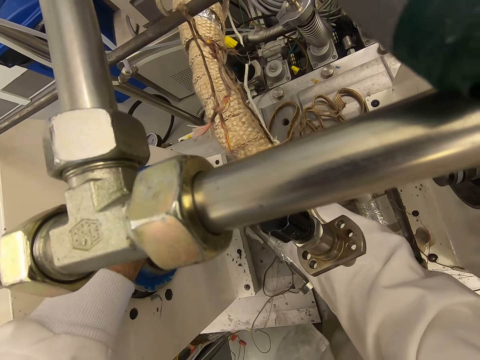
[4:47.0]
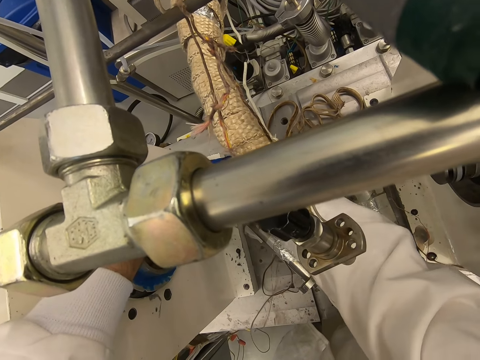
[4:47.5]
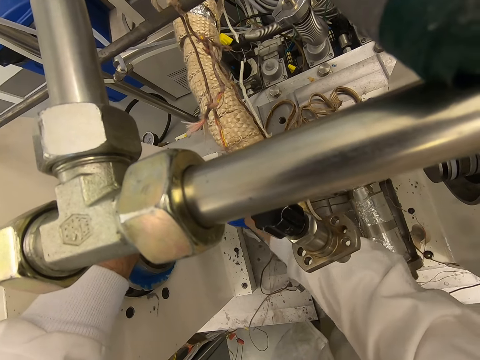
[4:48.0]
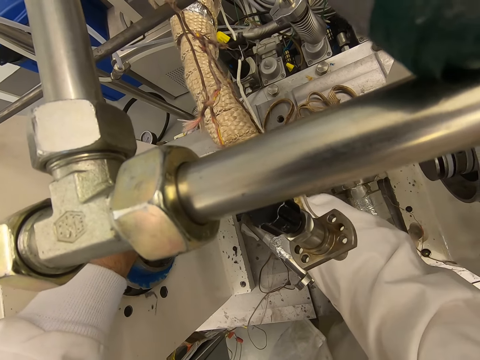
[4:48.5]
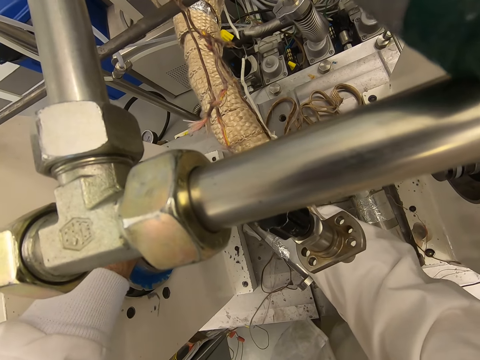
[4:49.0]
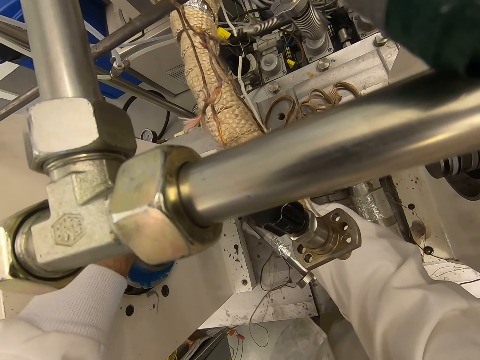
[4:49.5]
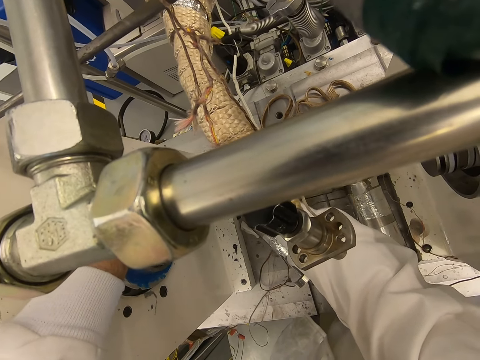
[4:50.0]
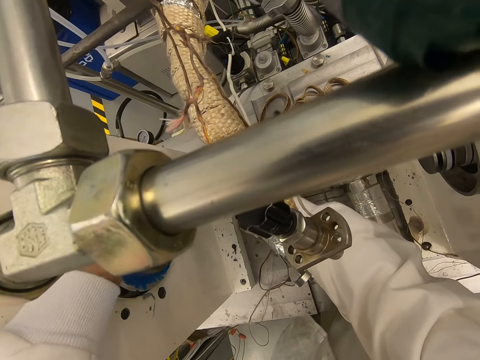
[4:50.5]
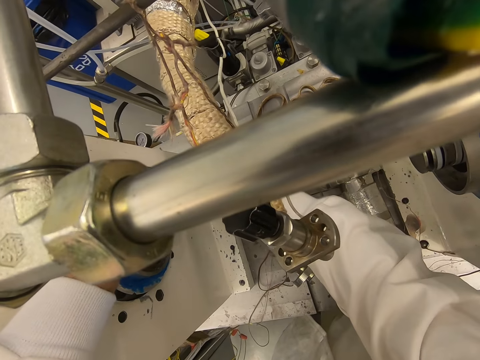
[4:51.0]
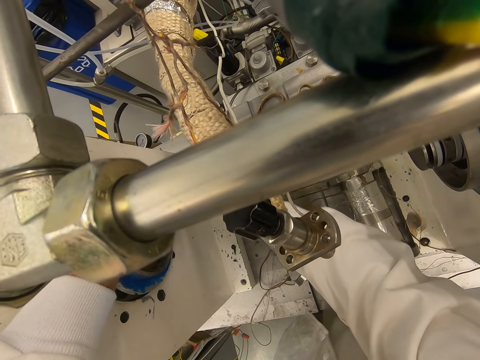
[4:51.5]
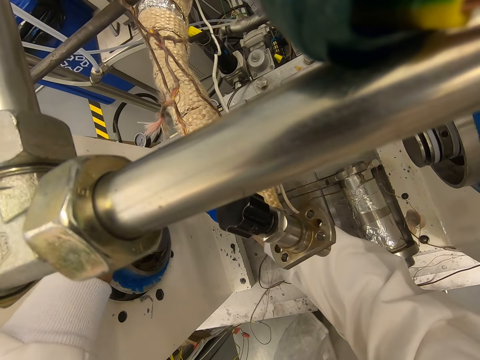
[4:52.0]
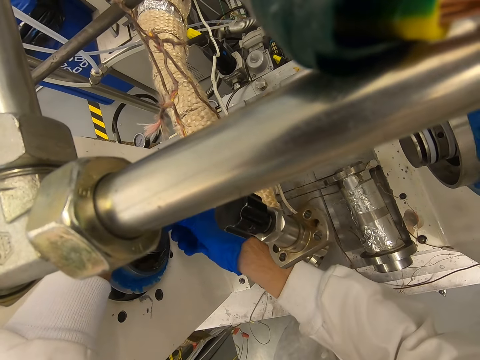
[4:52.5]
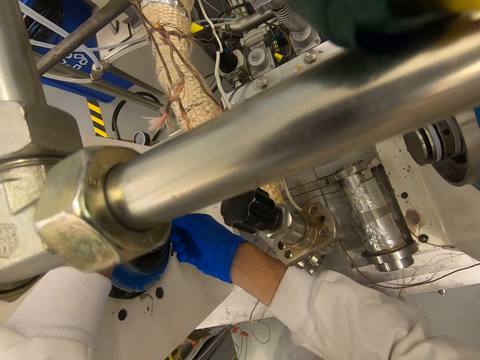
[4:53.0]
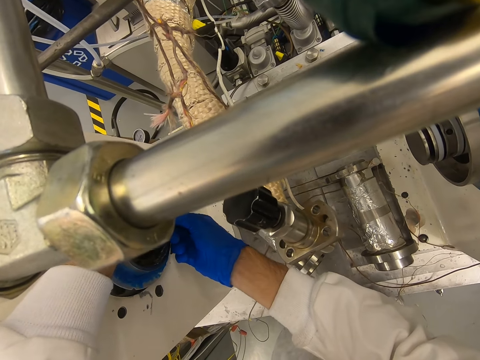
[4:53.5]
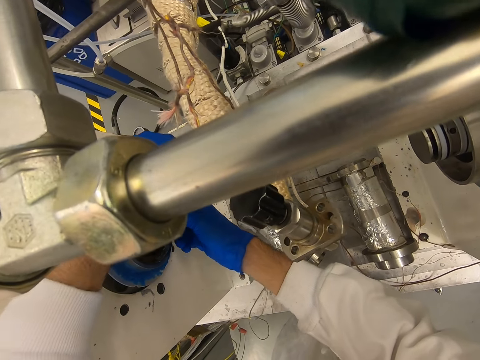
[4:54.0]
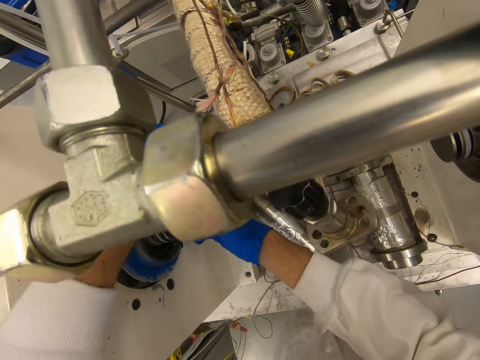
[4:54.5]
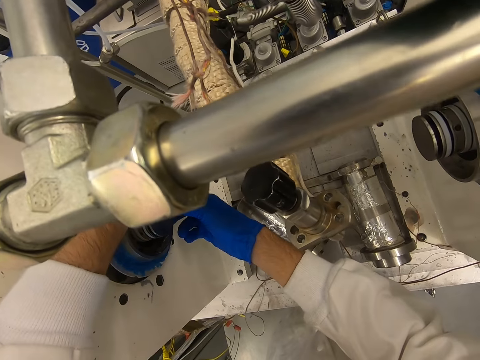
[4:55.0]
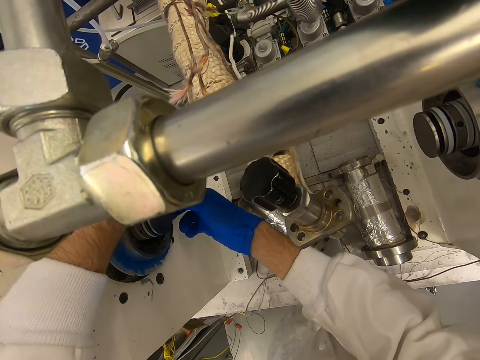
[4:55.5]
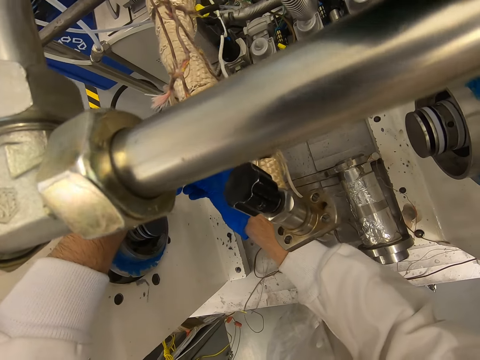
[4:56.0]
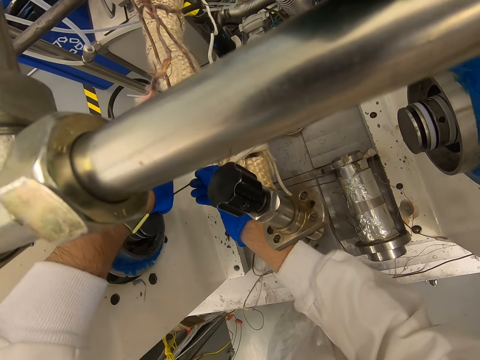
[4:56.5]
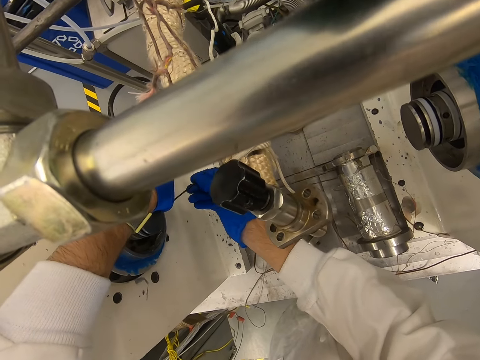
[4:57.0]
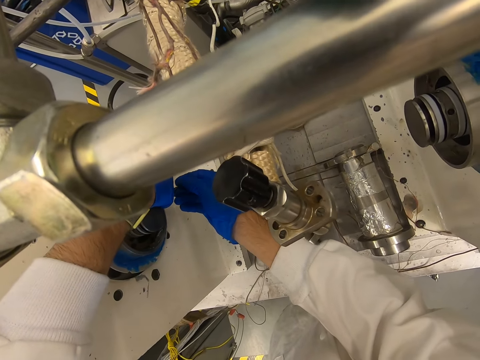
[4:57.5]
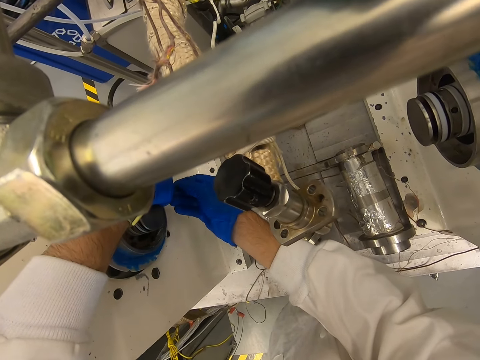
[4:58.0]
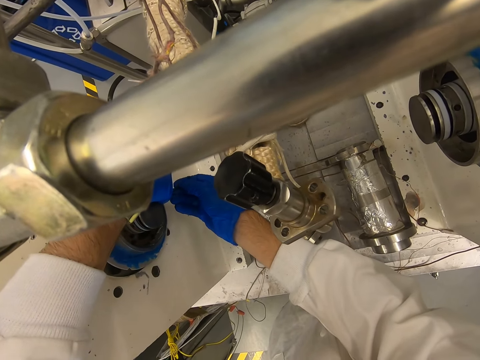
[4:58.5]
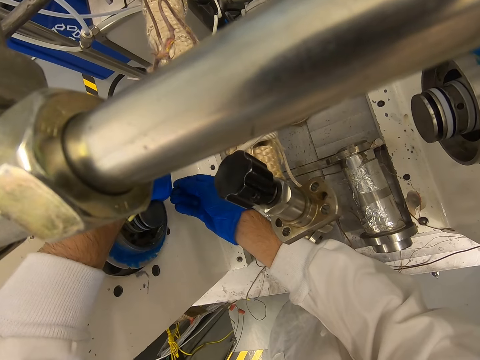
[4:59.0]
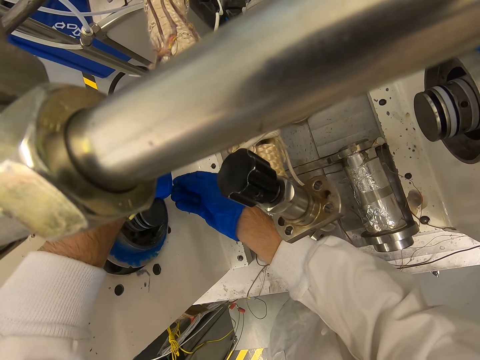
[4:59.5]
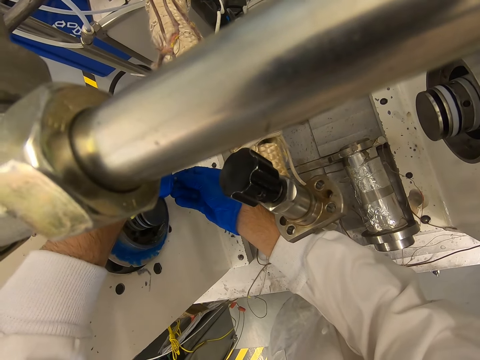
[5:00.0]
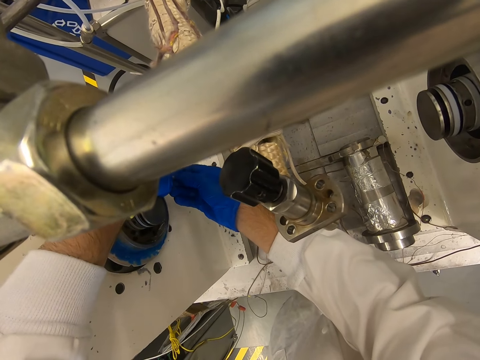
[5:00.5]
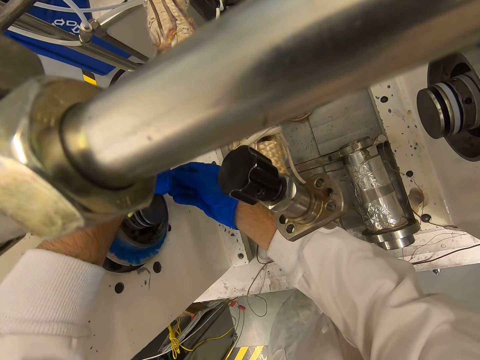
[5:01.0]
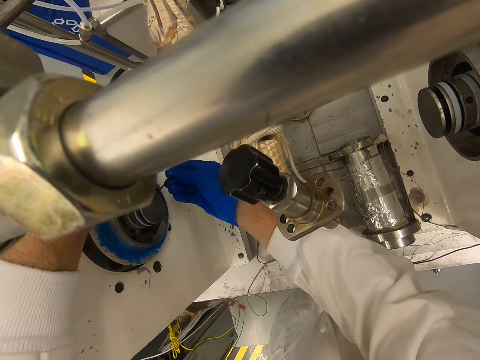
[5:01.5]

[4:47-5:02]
The camera wearer removes the hex key from something. They put the hex key on something. They hold something.

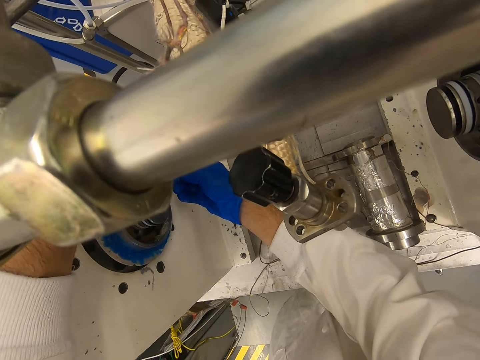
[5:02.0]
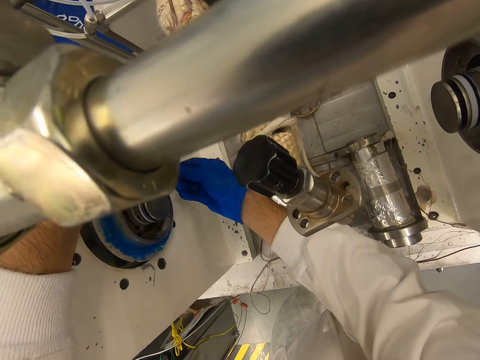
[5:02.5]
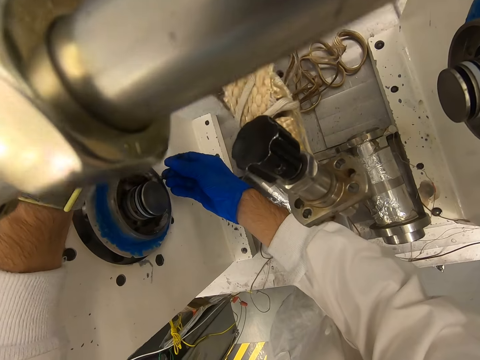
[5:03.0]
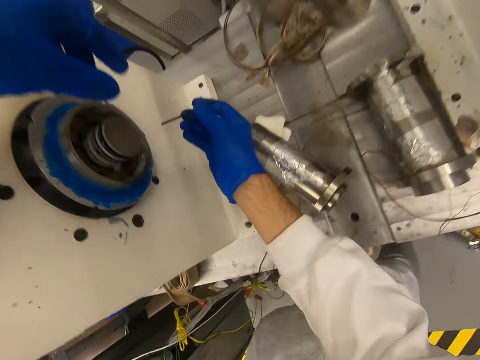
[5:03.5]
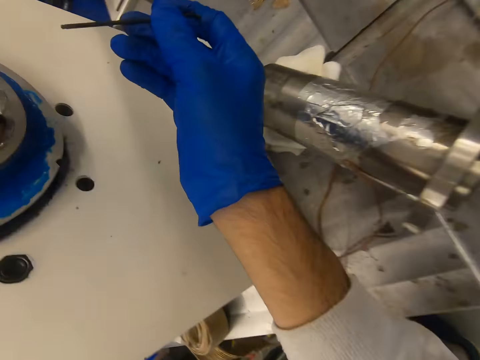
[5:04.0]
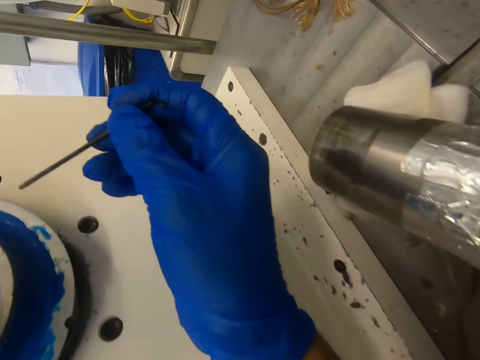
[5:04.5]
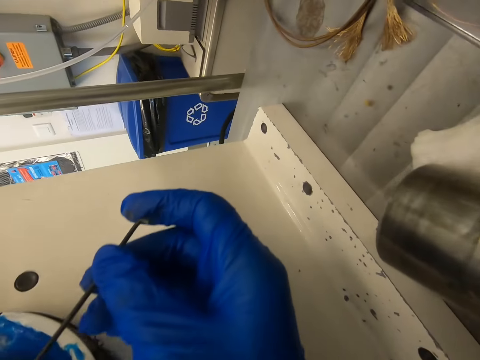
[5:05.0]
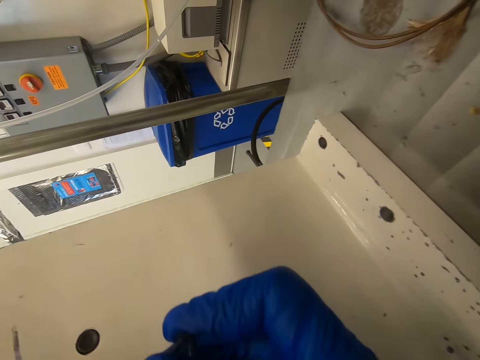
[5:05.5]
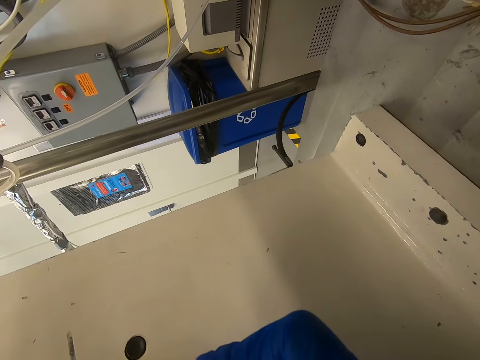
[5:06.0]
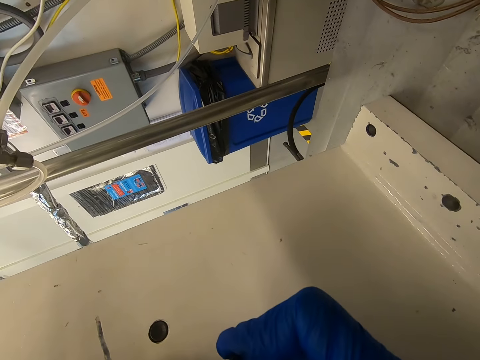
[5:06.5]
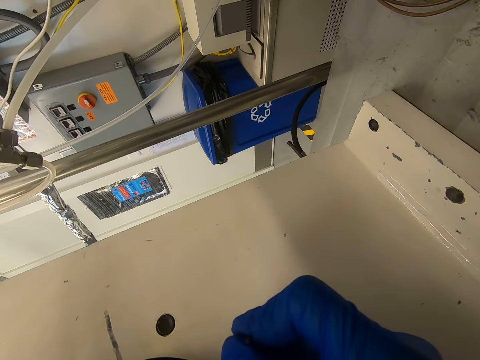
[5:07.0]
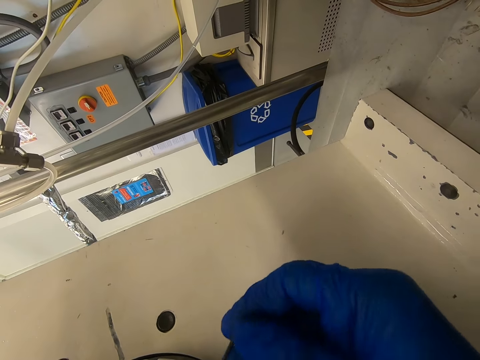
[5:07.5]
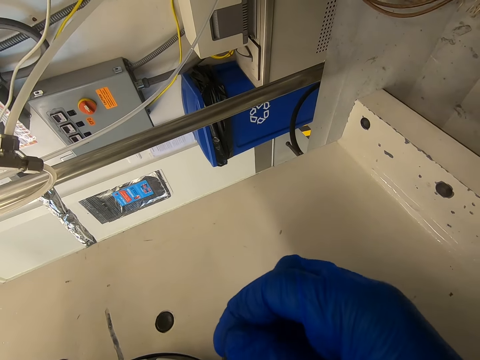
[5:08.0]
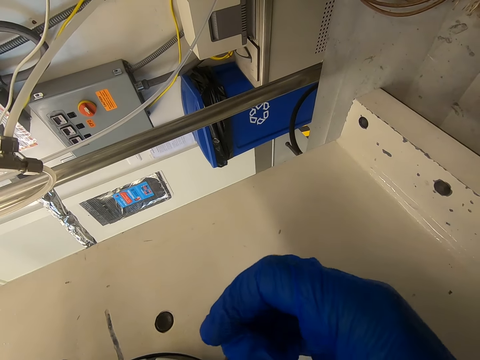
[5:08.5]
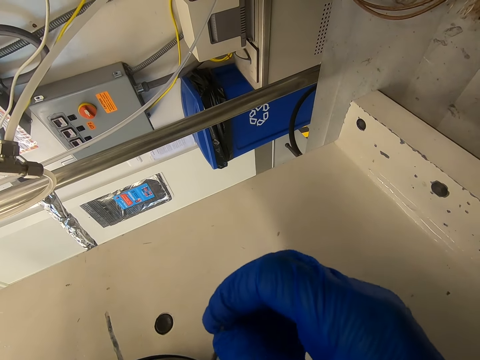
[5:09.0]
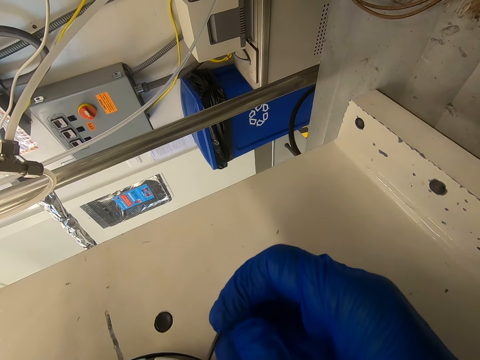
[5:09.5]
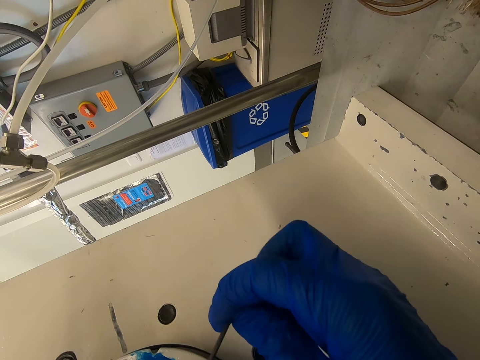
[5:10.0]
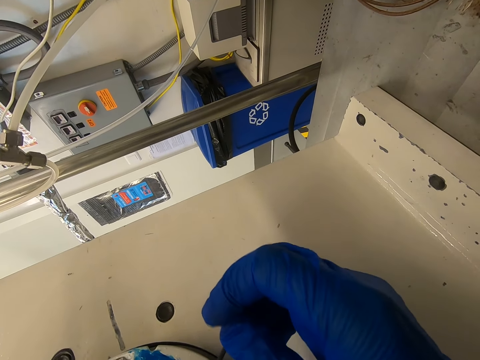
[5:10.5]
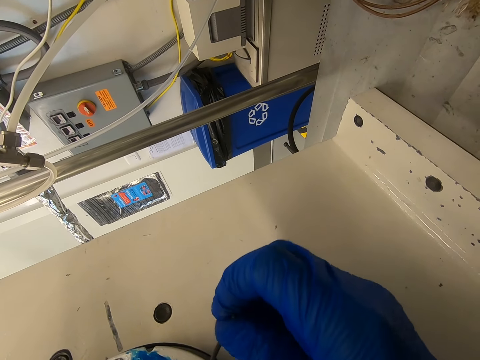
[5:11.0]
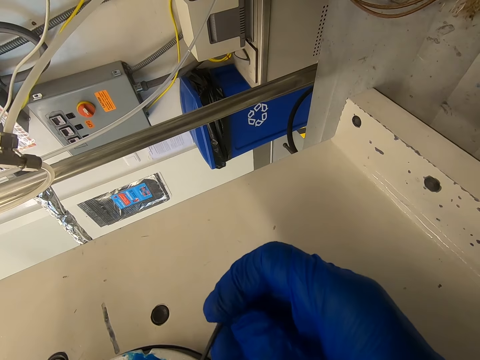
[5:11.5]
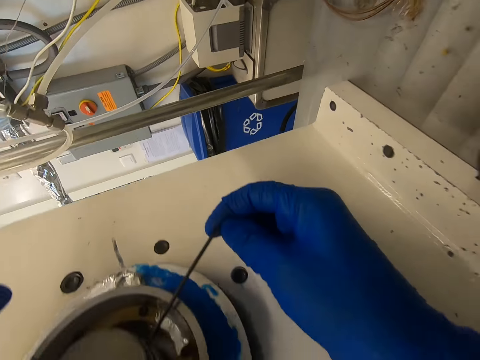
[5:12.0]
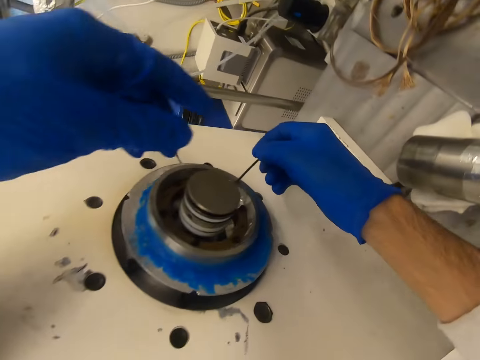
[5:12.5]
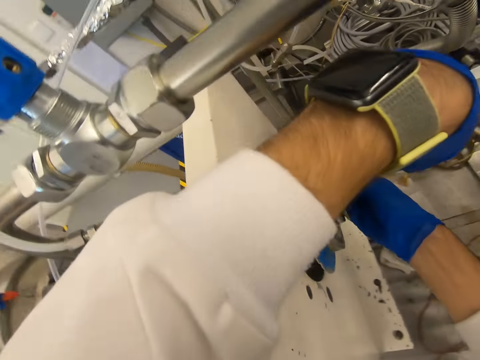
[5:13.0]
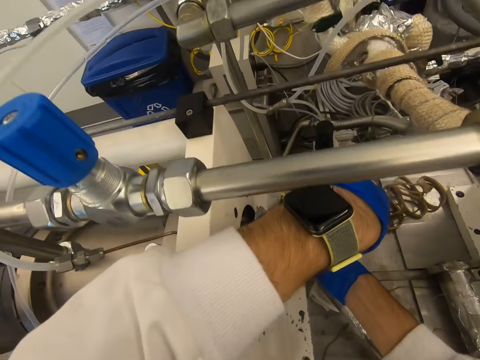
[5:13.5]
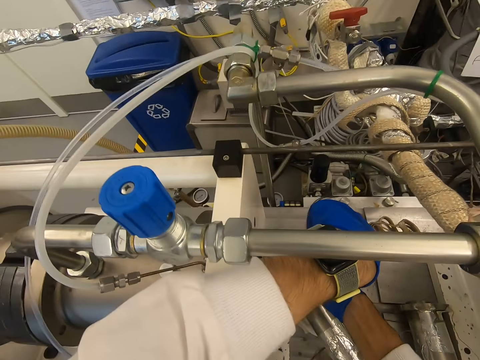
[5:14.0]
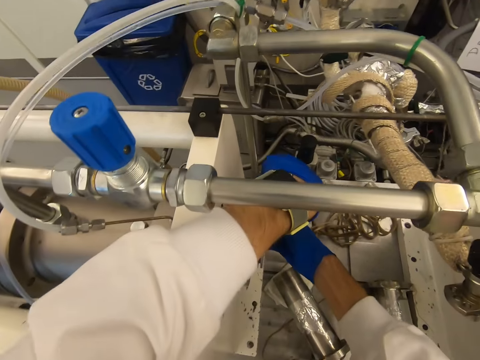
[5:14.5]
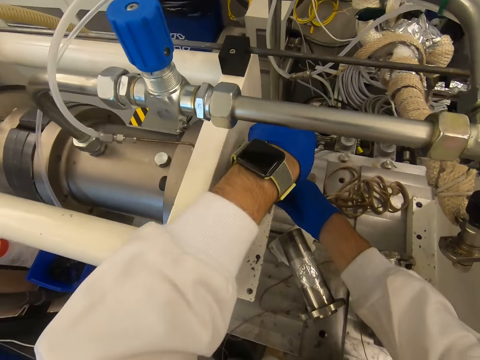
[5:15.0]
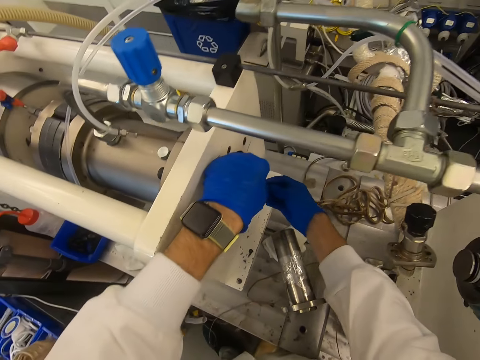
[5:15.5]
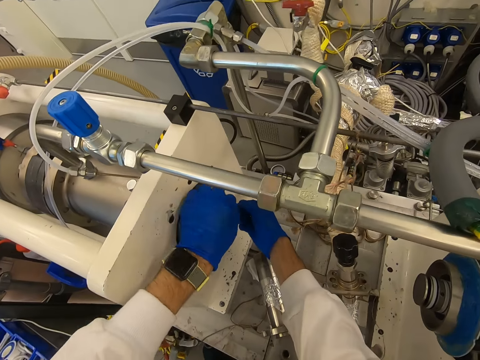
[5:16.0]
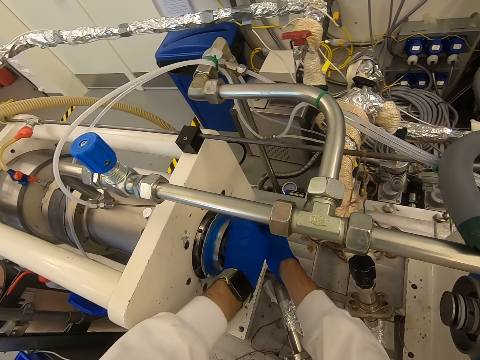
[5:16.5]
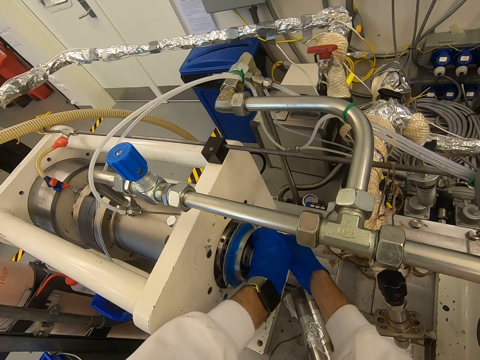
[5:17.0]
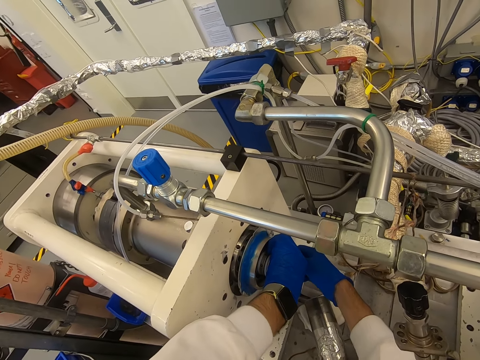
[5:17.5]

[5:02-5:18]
The camera wearer moves closer to something. They hold a t-spanner. They open the screw. They move. They adjust the wheel hub. They open the bolt.
